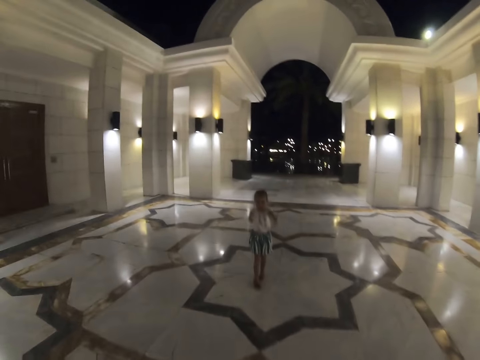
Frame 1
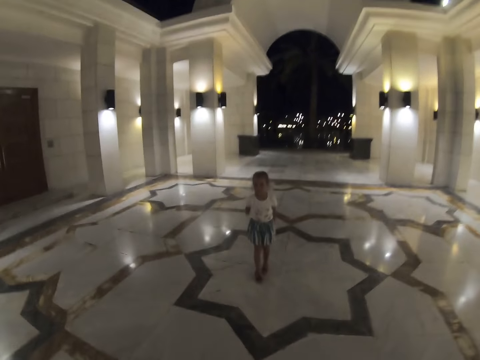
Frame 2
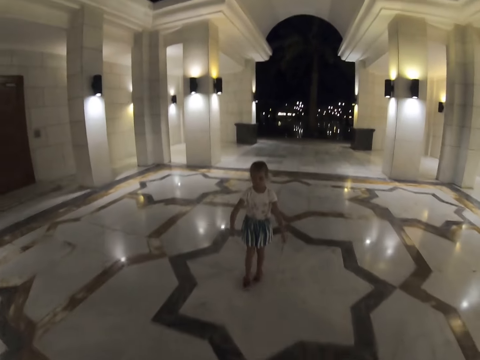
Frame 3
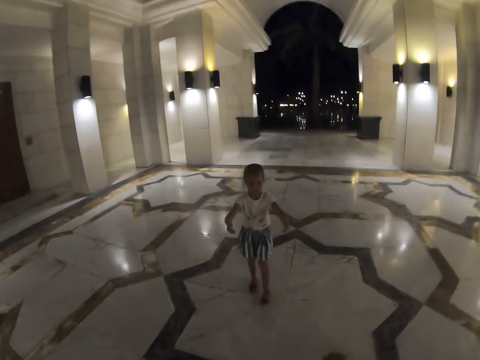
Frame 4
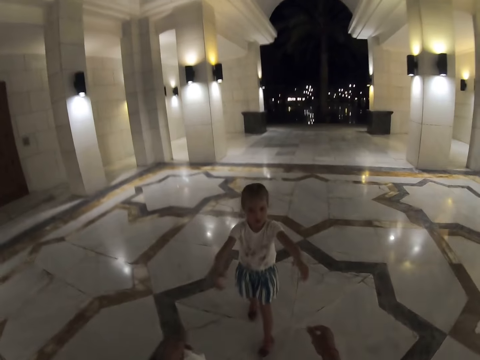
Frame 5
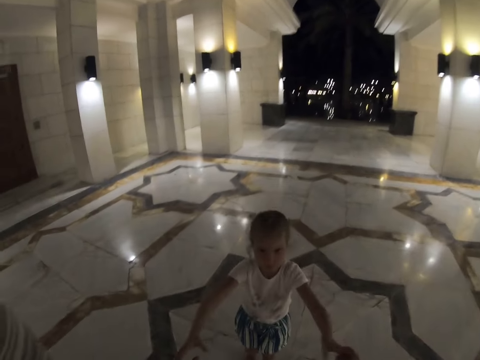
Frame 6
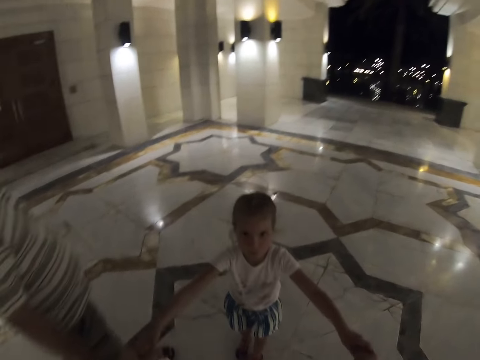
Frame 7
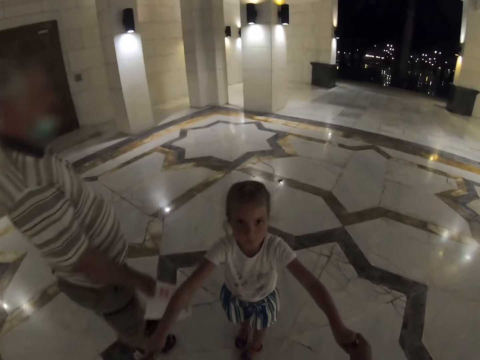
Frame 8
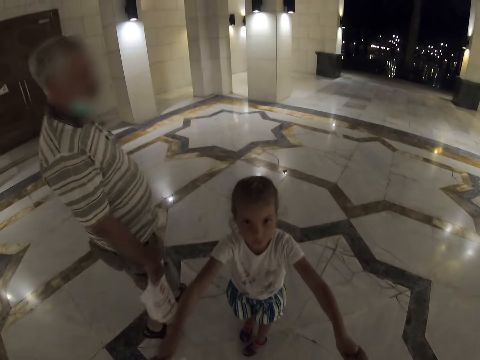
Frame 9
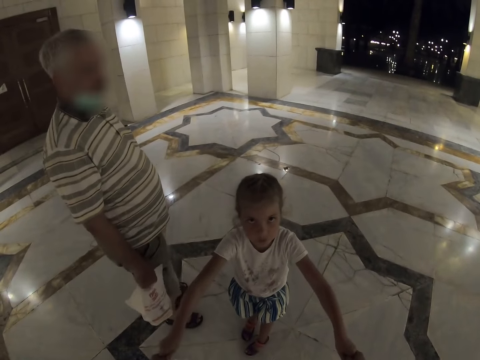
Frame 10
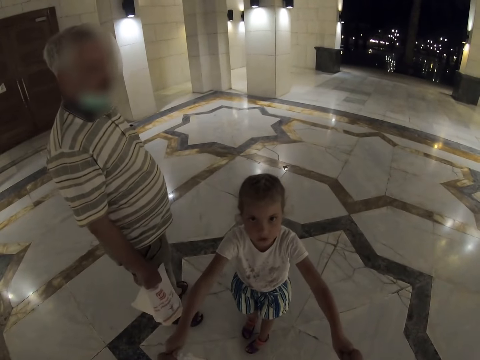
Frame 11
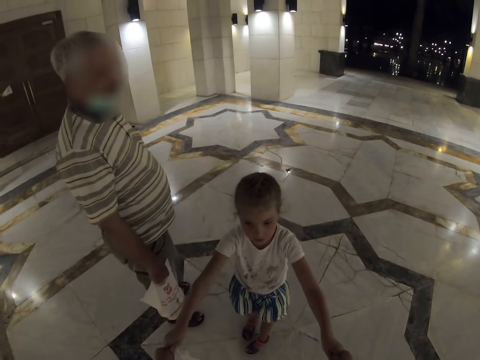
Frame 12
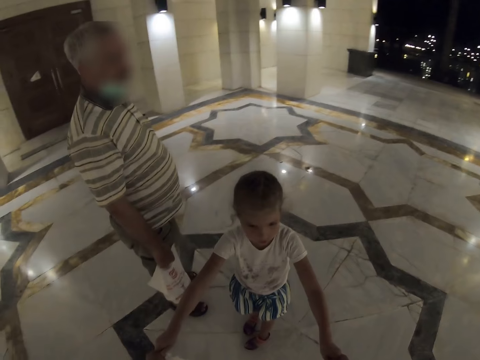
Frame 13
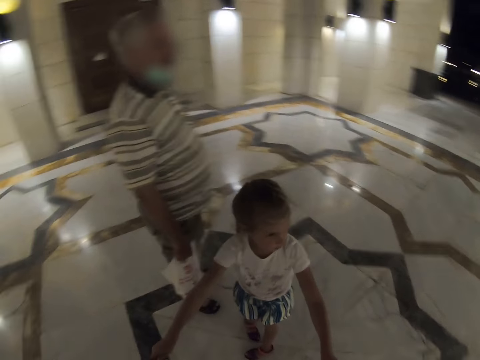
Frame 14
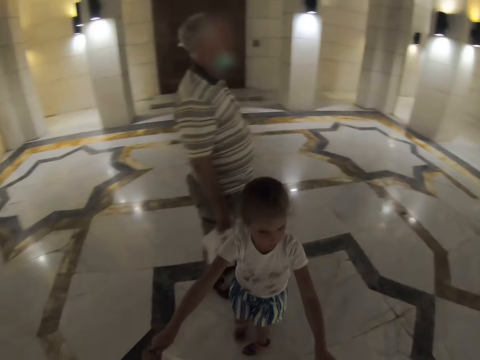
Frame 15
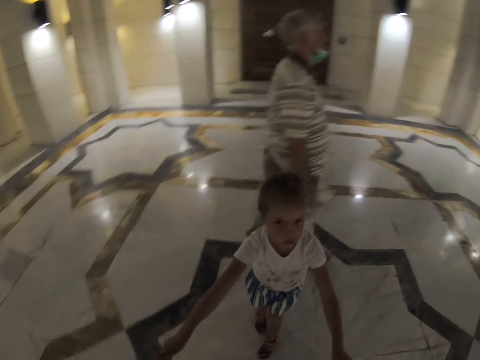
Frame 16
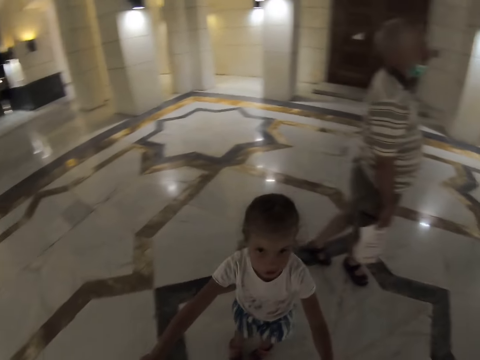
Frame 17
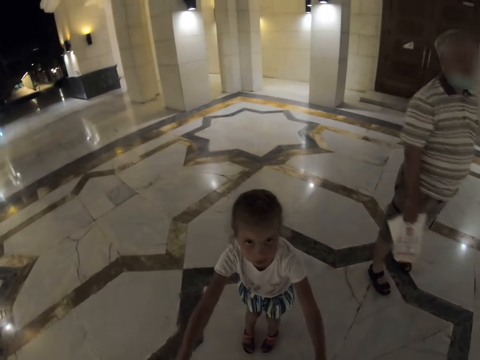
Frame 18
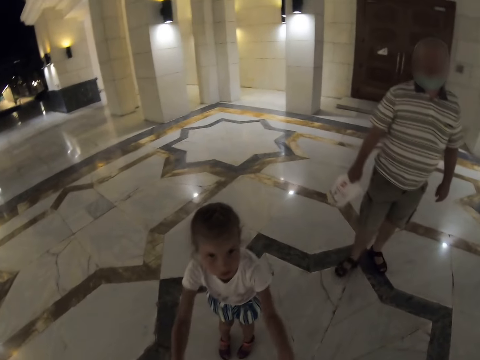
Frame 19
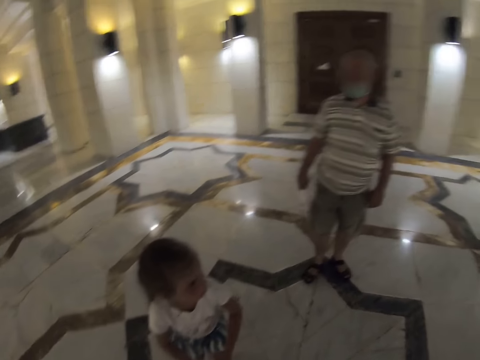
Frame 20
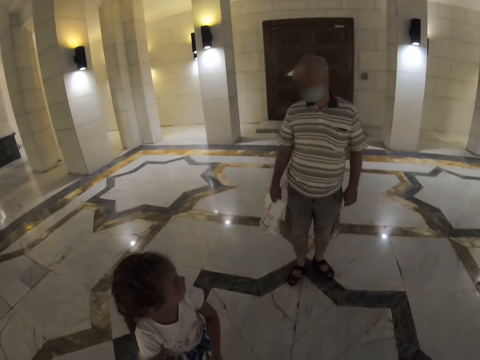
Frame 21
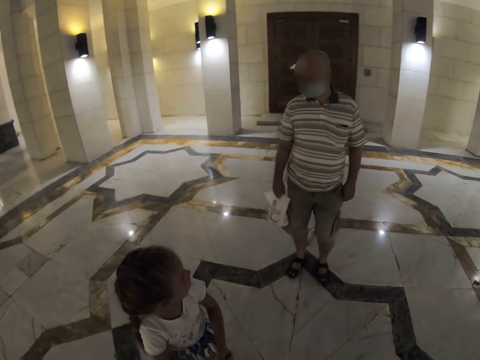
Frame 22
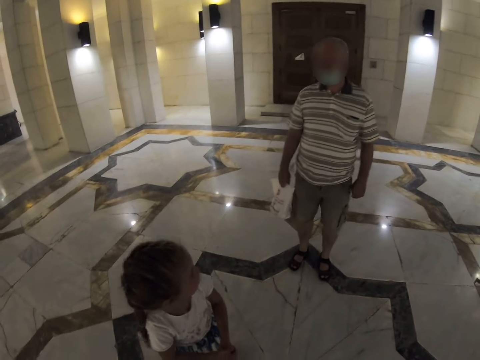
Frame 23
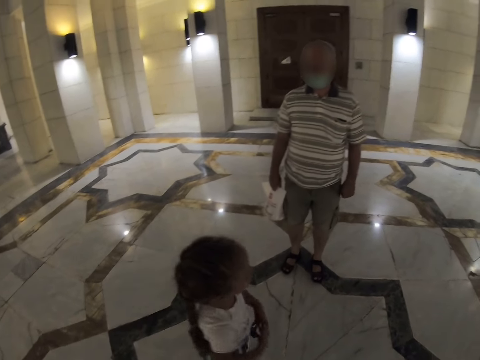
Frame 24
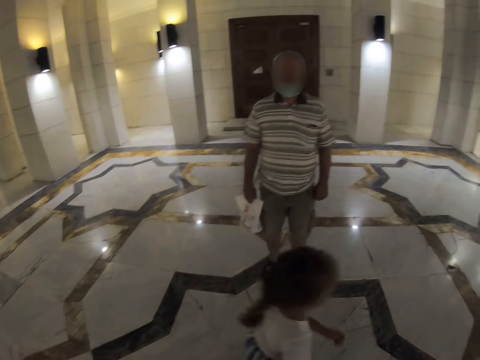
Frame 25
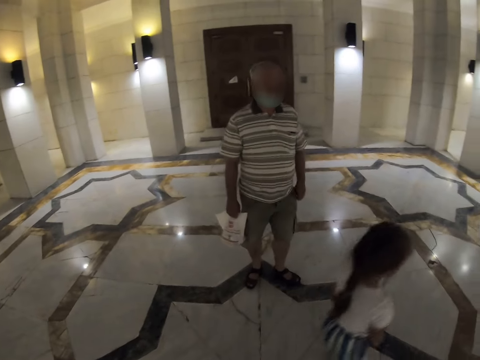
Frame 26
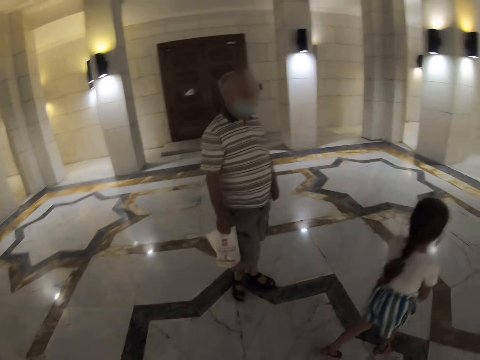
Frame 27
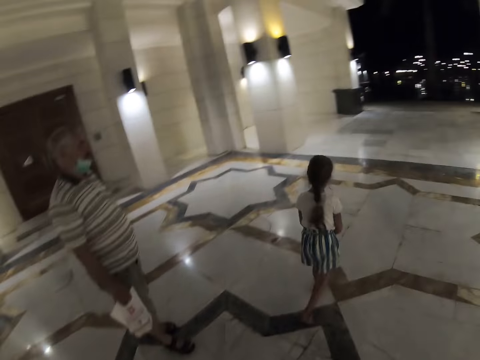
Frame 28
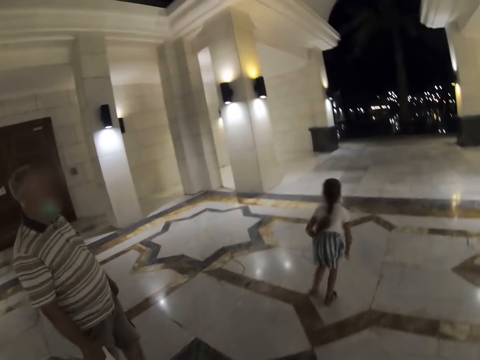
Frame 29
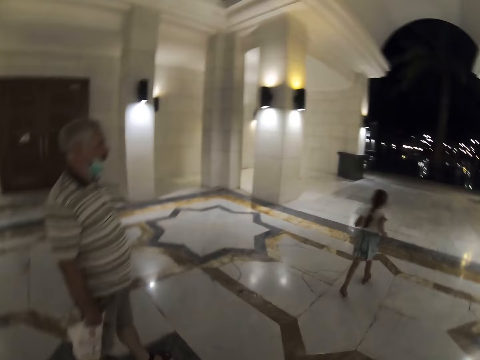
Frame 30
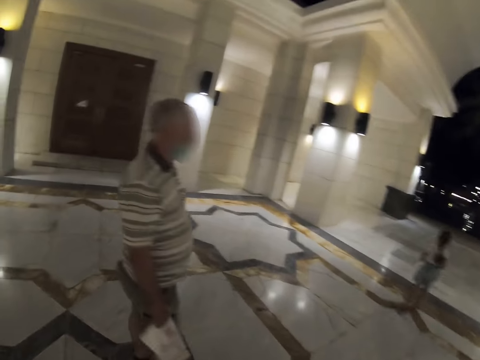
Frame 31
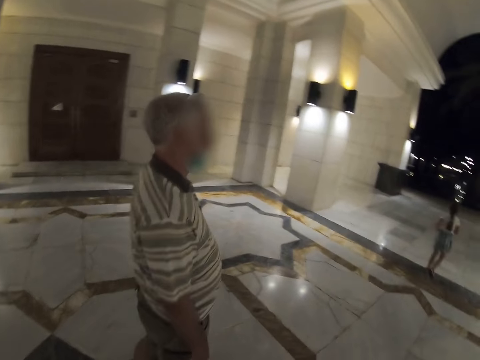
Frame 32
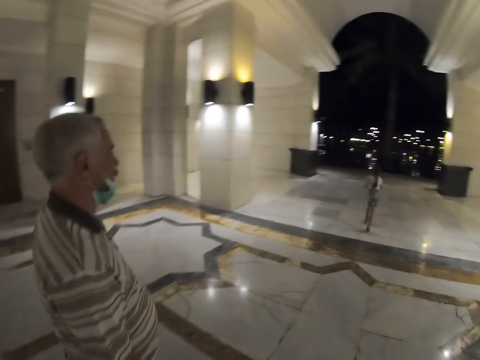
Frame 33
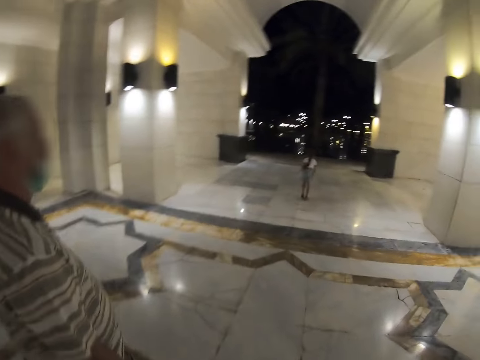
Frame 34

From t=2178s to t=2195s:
A girl lowers her hands, moves her hands backwards, moves her hands forwards and raises her right hand. A man walks on the hallway, stops on the hallway and turns sideways. The camera wearer looks at a person. The girl turns. The man walks on the hallway. The girl looks upwards. The man turns backwards. The girl looks around. The man stops on the hallway. The girl runs on the hallway. The man walks on the hallway.

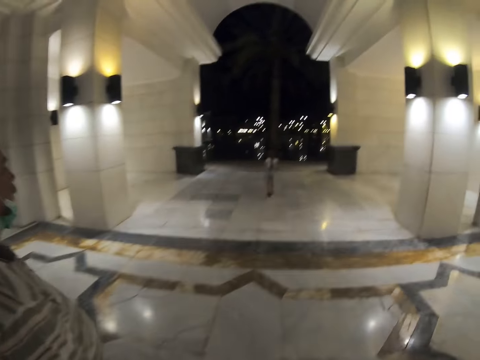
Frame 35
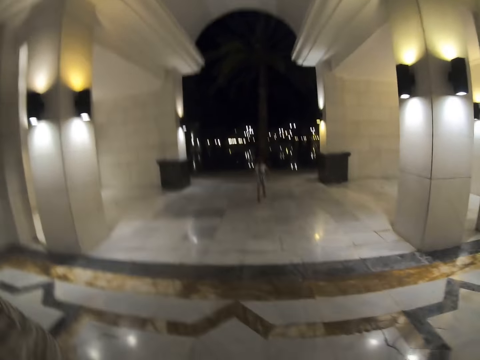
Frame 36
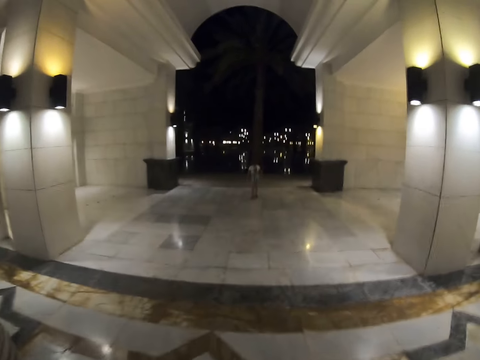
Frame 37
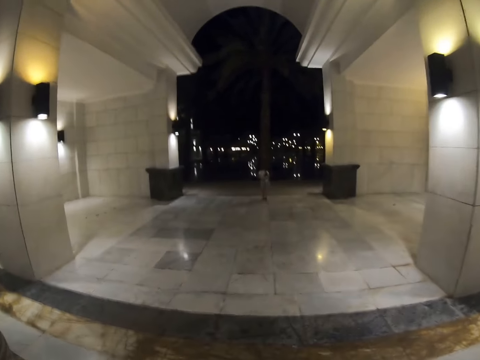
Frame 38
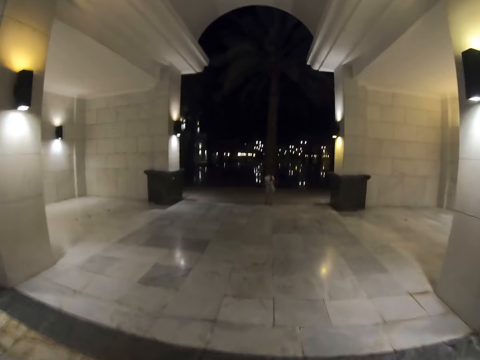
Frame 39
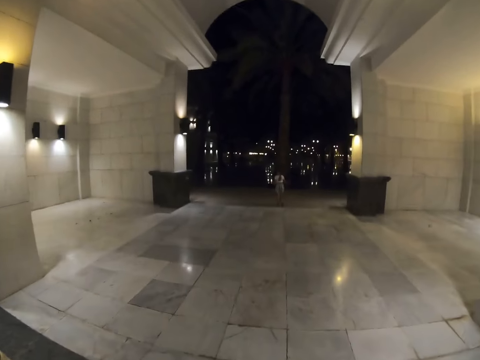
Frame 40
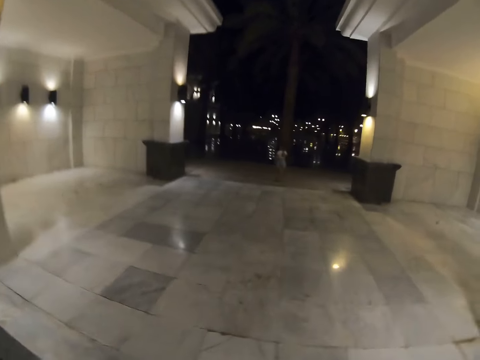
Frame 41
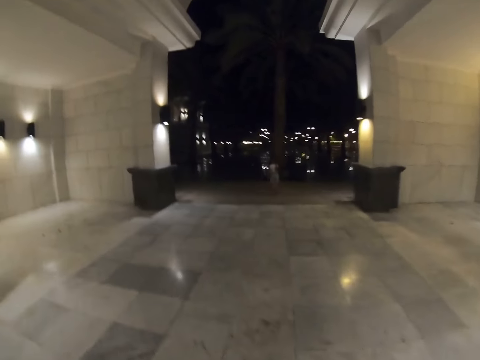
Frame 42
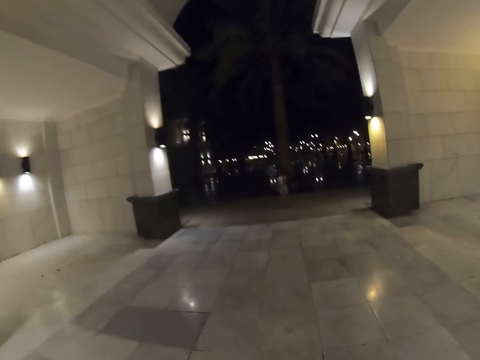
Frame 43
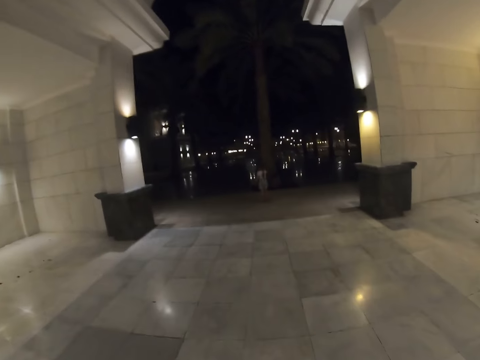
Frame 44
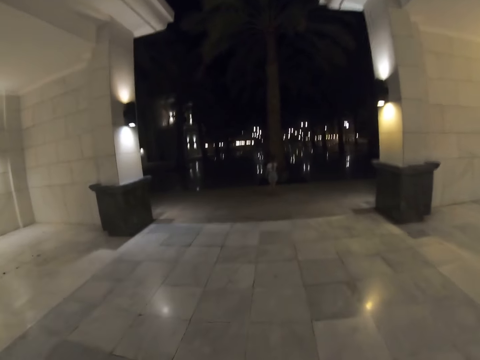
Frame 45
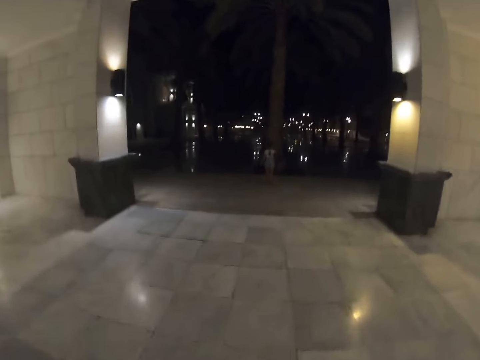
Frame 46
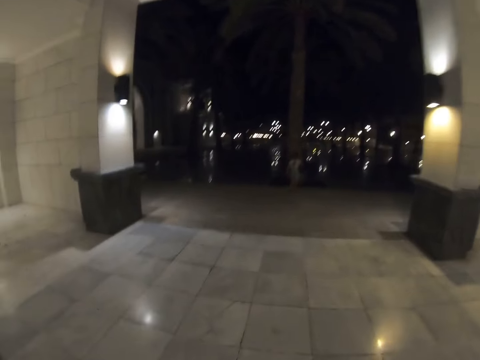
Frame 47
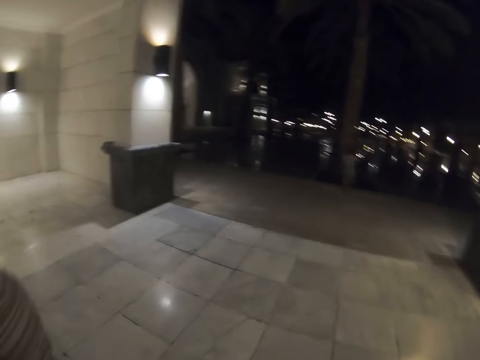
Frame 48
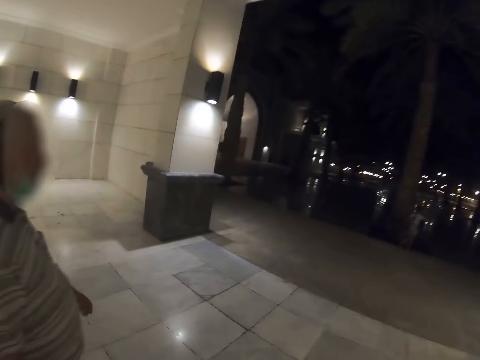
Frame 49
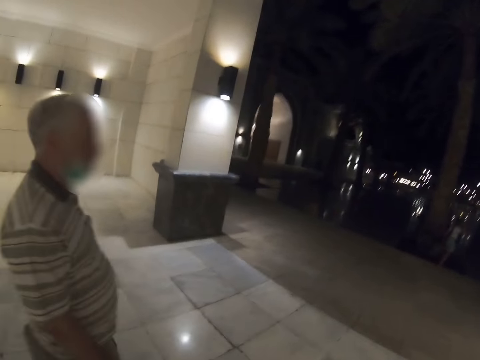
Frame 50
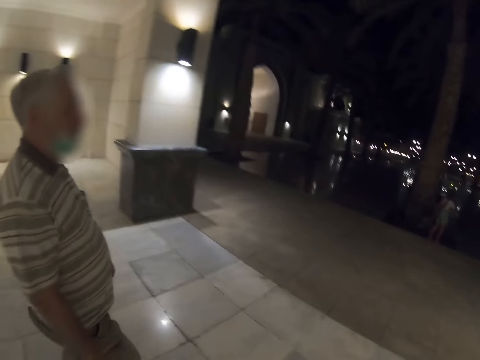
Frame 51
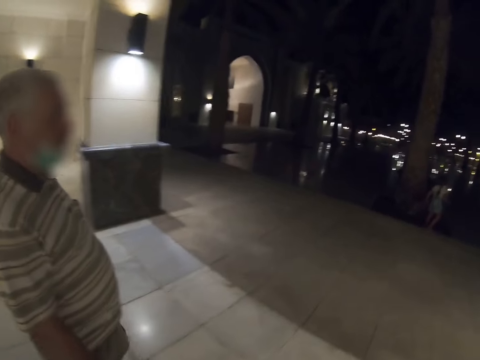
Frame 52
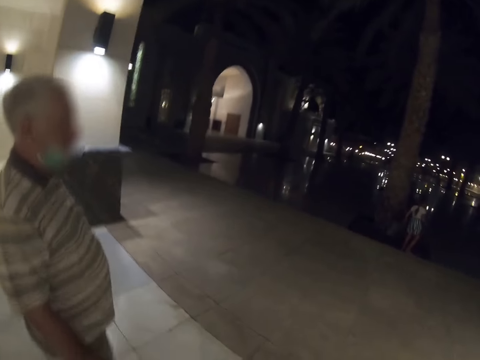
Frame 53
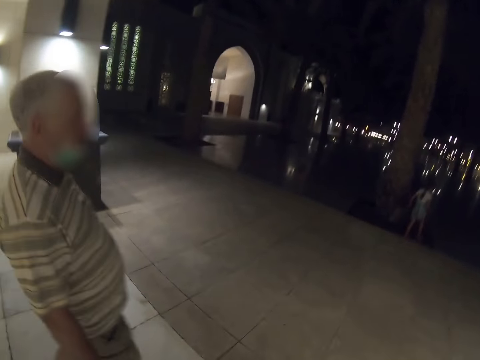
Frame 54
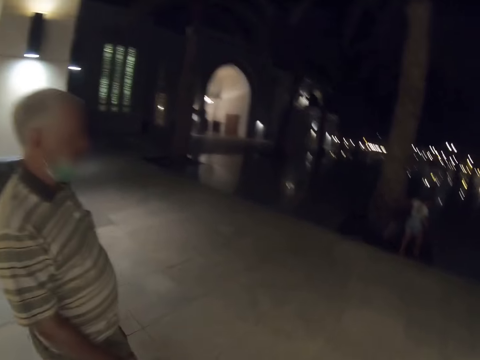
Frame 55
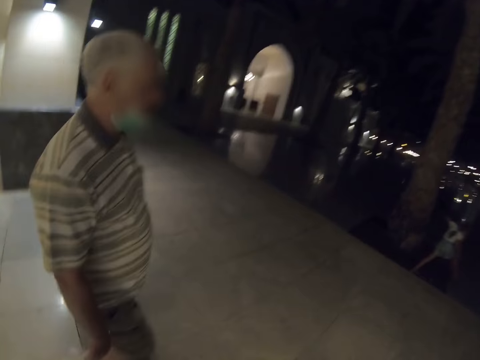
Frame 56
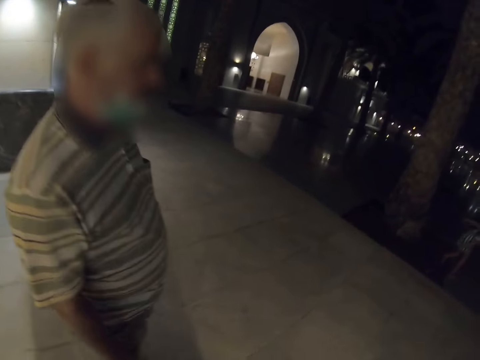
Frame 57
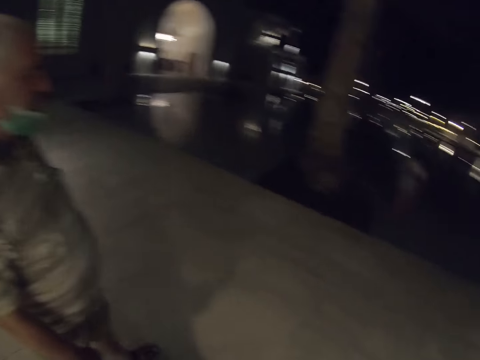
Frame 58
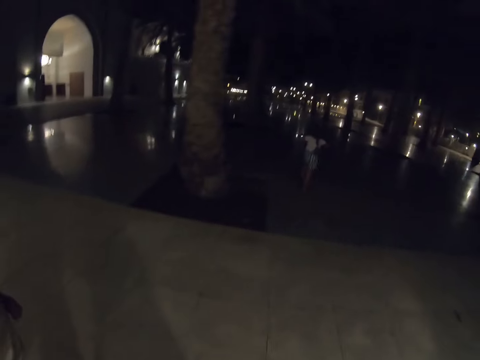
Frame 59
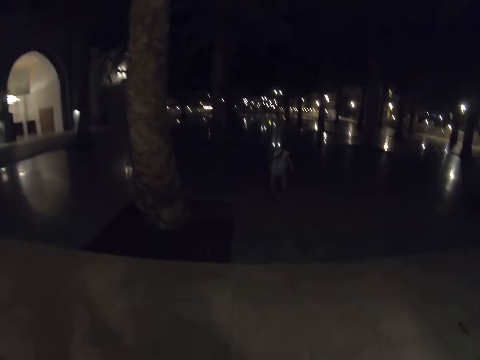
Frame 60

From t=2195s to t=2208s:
The camera wearer walks across the hallway. A girl enters the verandah. A man walks on the hallway. The camera wearer raises a hand. The man walks on the hallway. The girl stops on the verandah and runs around the verandah. The man enters the verandah.
